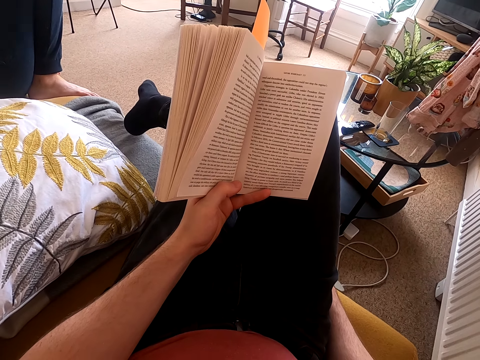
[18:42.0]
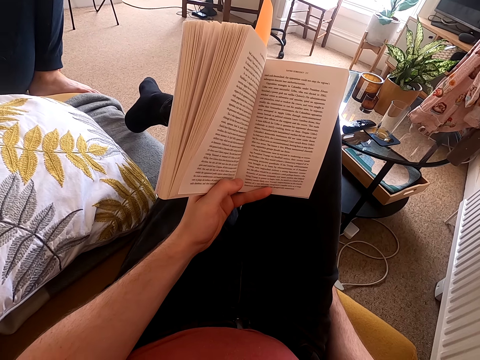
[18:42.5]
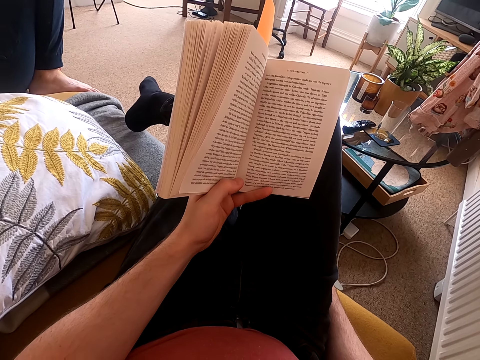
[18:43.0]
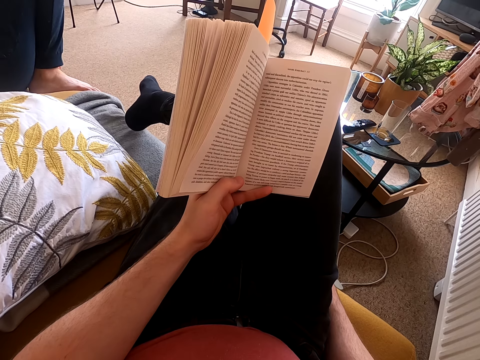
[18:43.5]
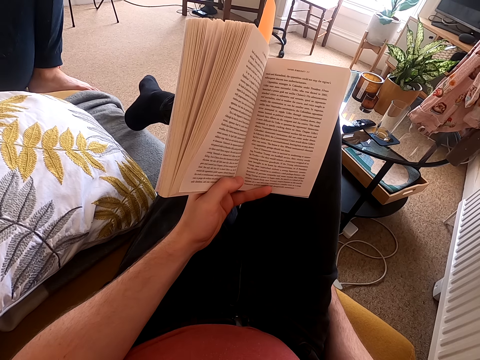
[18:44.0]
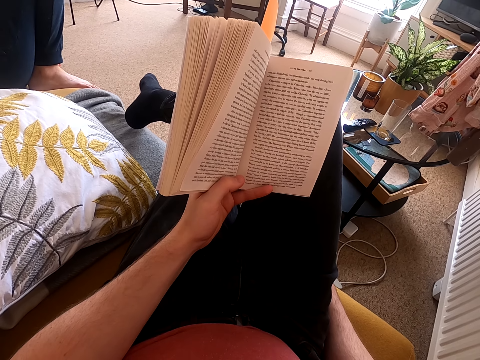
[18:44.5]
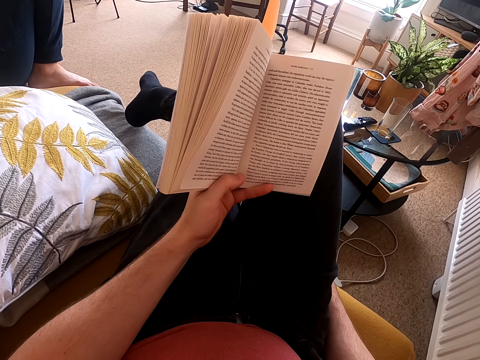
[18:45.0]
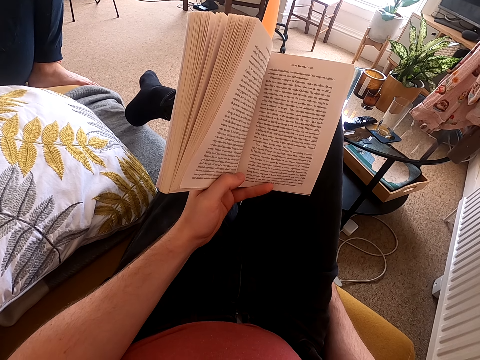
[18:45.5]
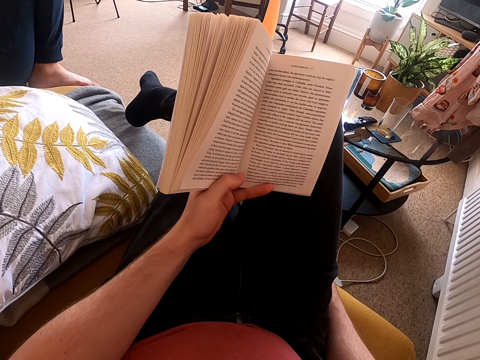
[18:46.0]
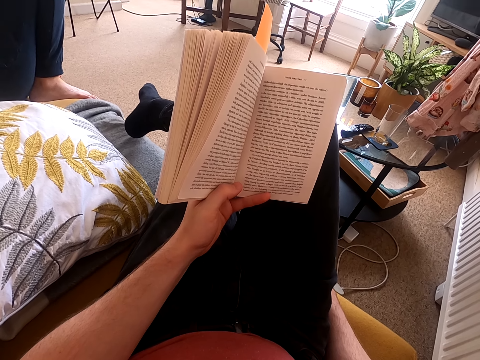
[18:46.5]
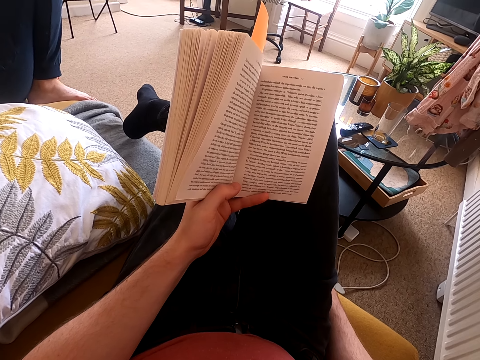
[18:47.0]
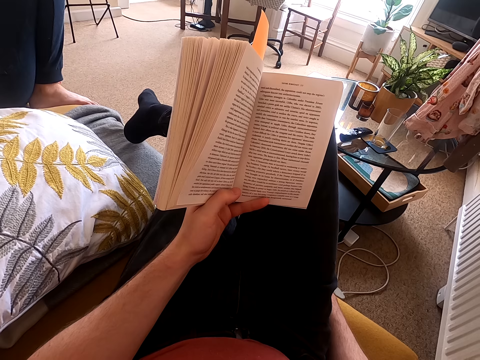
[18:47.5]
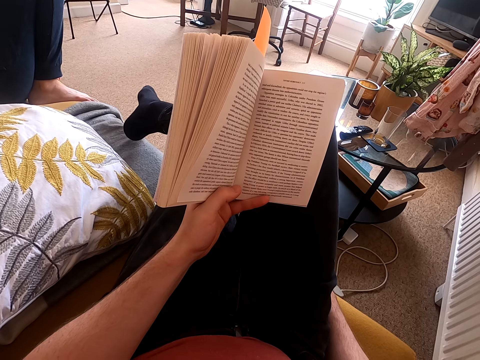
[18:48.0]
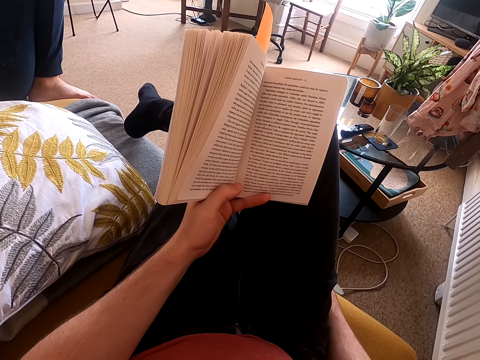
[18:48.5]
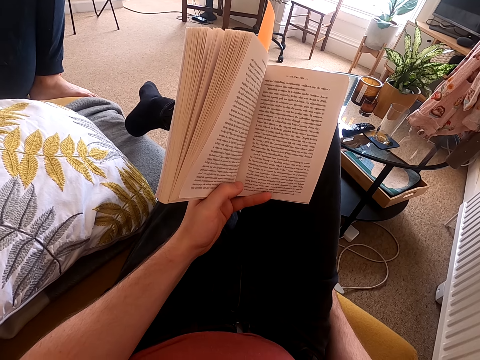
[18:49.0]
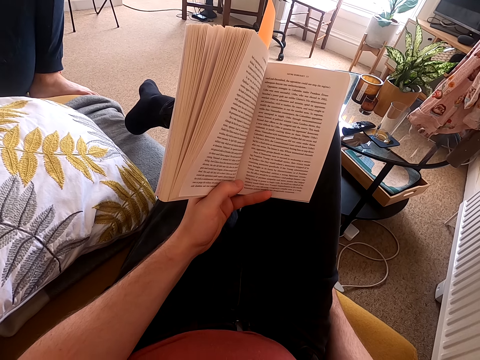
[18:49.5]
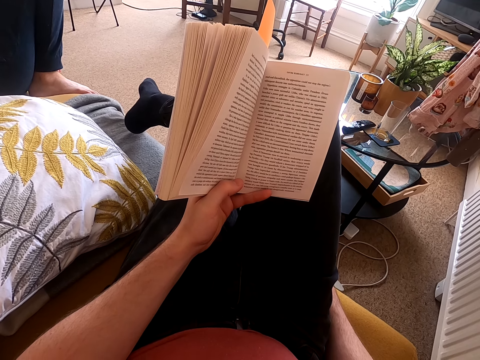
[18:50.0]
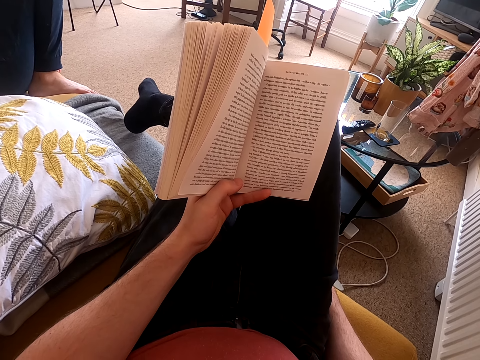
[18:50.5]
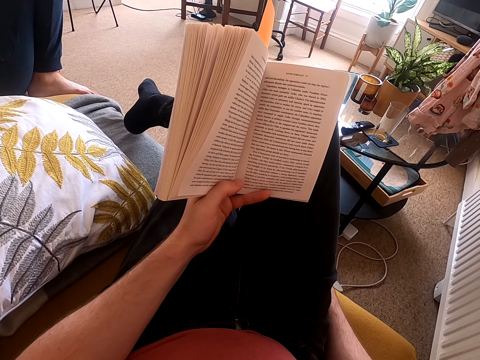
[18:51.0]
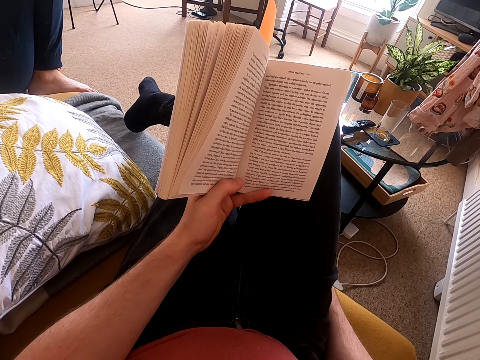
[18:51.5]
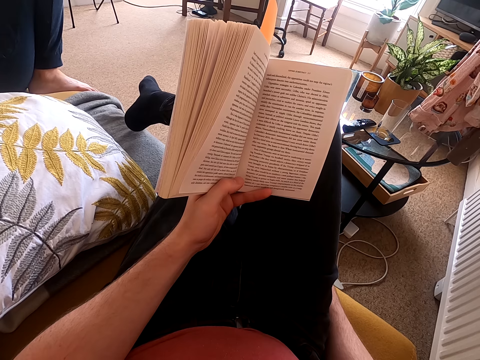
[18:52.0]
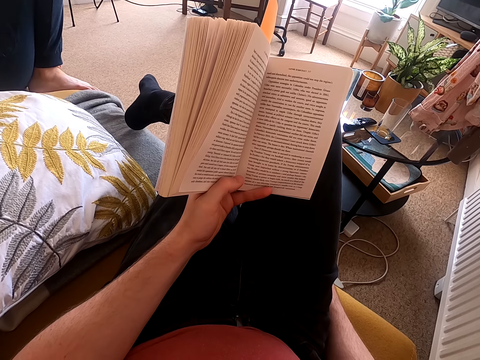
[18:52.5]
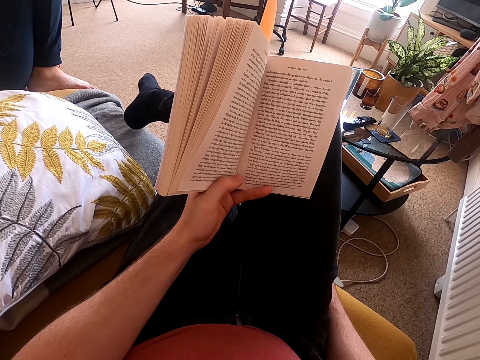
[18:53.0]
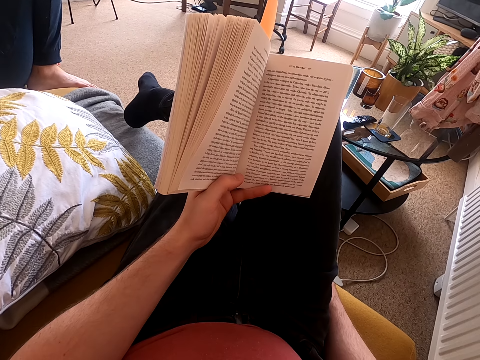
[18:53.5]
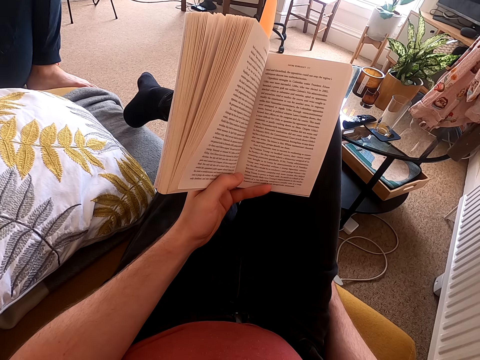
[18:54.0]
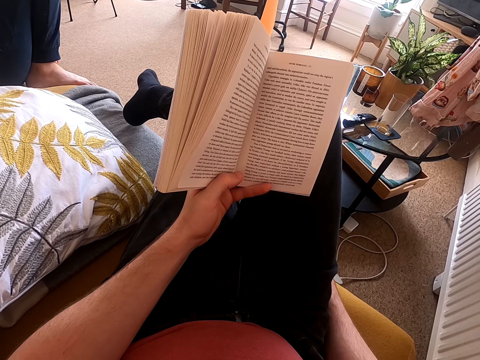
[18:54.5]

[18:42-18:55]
The camera wearer holds the book with his left hand. He reads the book.

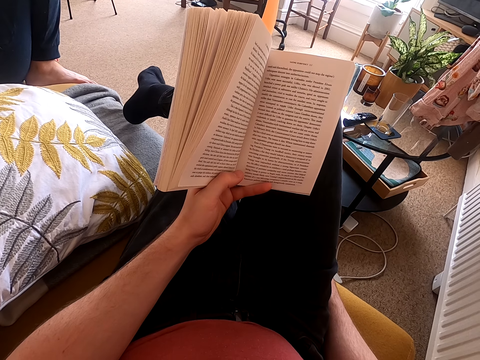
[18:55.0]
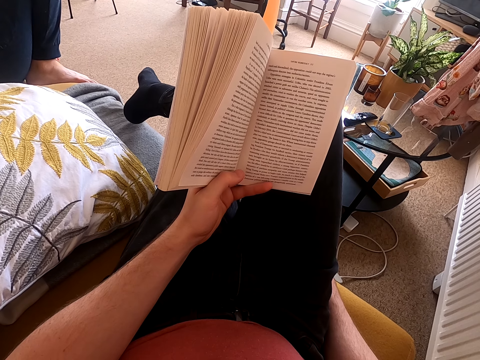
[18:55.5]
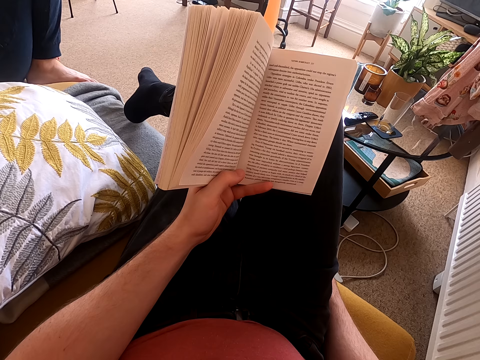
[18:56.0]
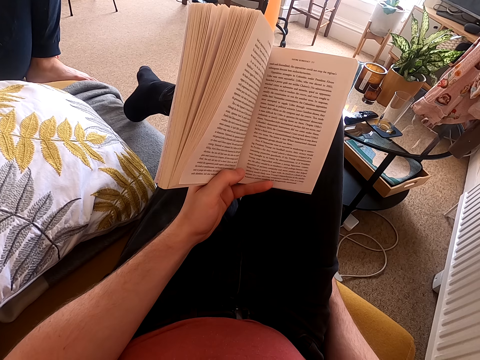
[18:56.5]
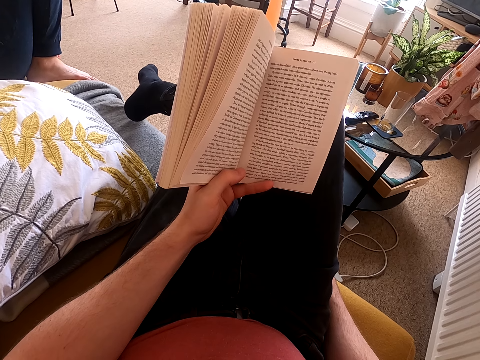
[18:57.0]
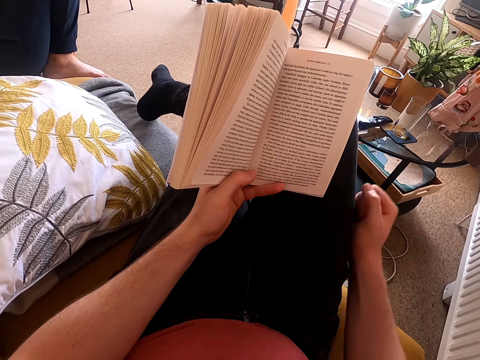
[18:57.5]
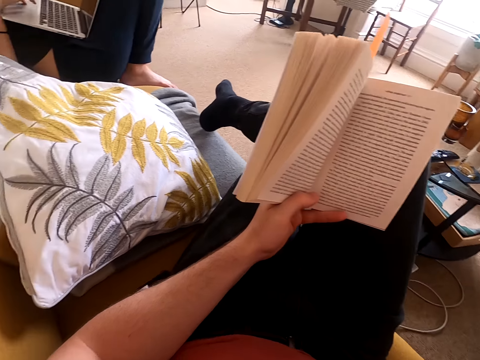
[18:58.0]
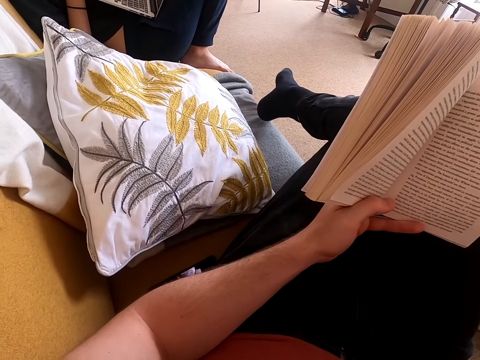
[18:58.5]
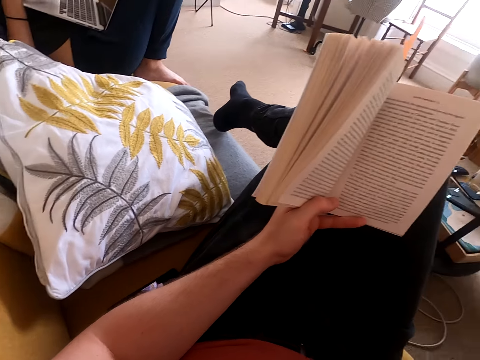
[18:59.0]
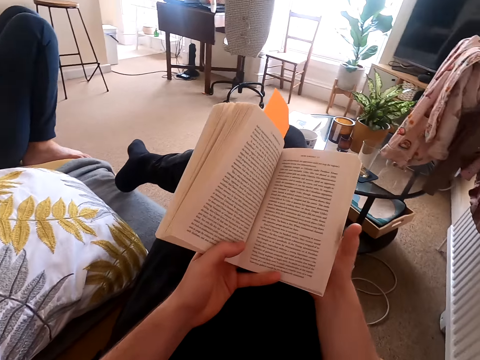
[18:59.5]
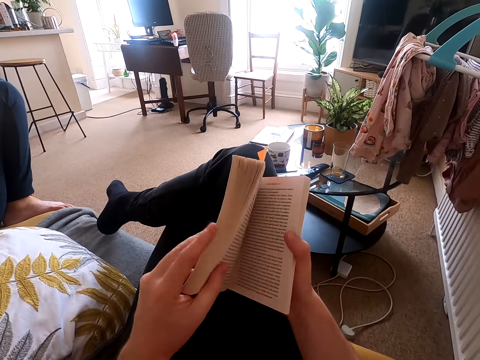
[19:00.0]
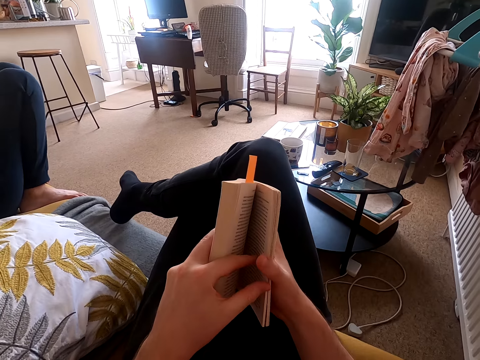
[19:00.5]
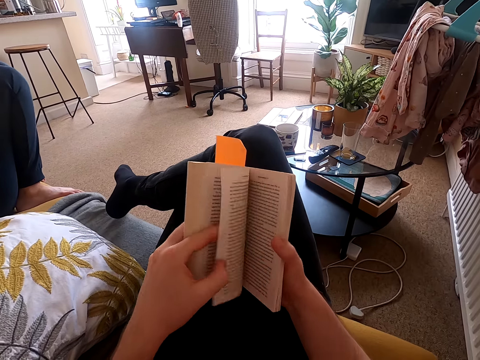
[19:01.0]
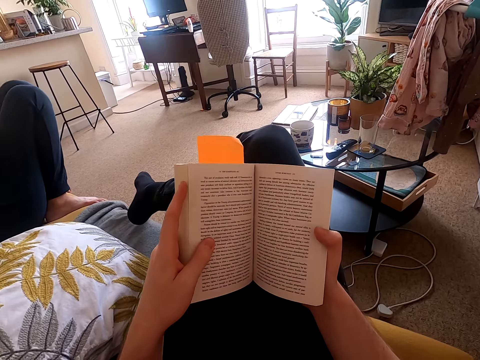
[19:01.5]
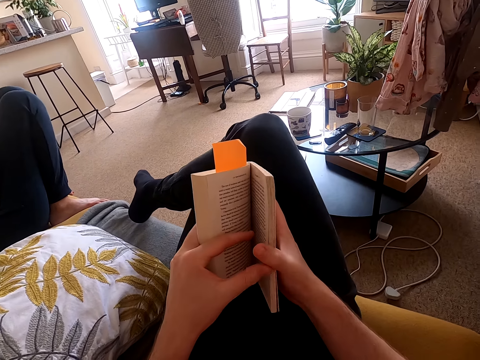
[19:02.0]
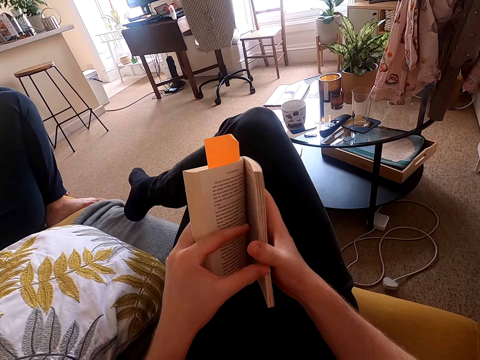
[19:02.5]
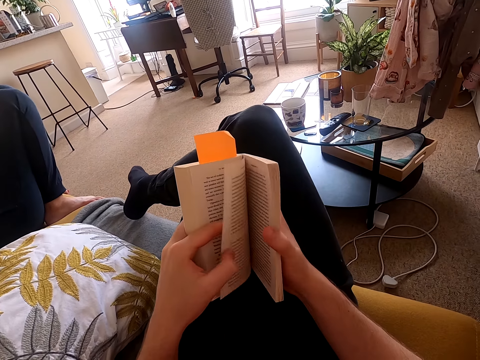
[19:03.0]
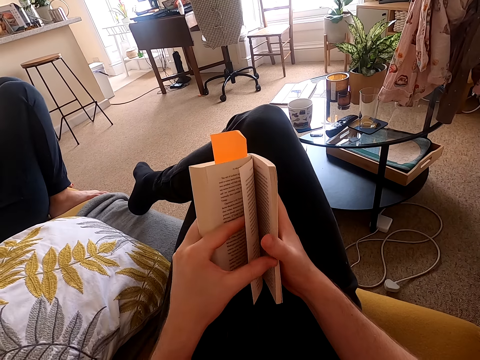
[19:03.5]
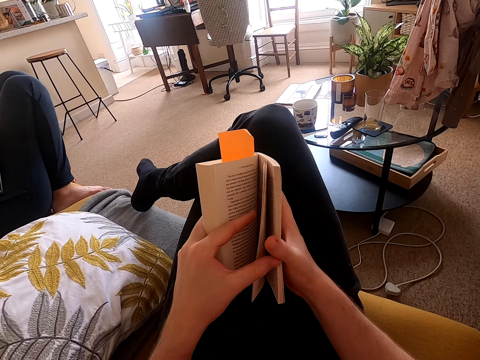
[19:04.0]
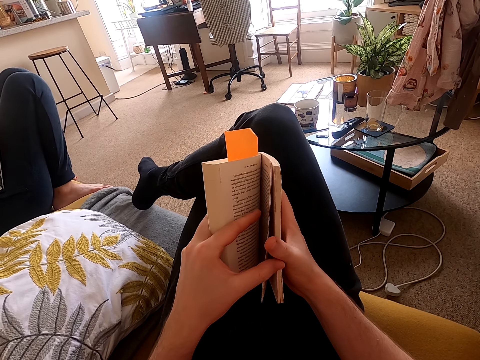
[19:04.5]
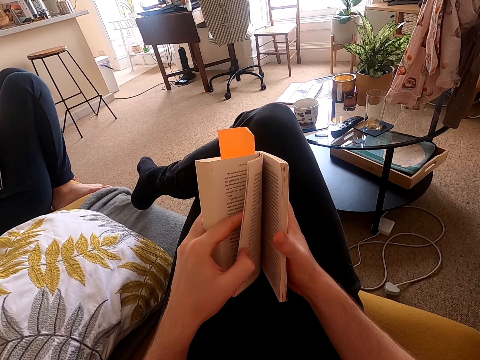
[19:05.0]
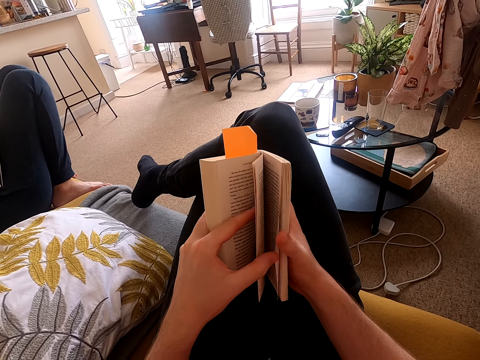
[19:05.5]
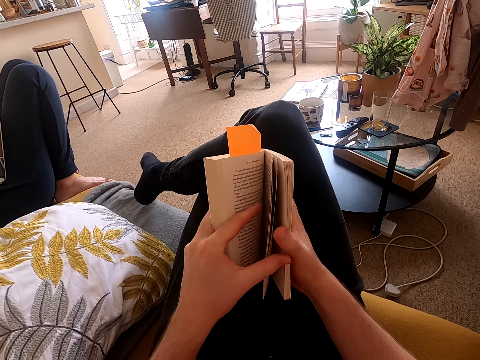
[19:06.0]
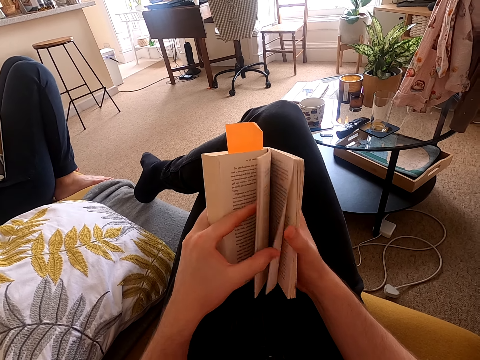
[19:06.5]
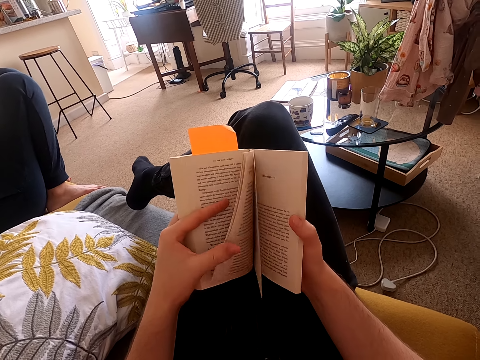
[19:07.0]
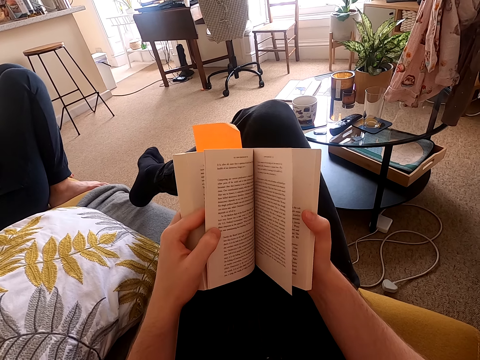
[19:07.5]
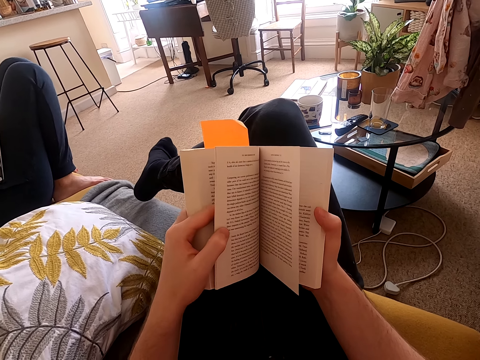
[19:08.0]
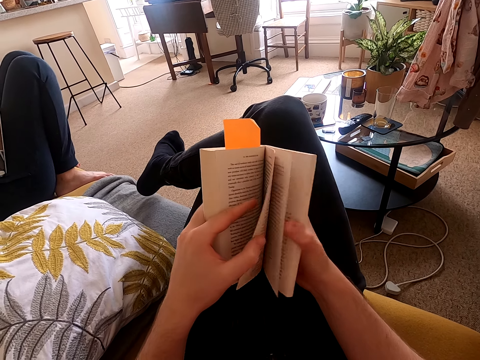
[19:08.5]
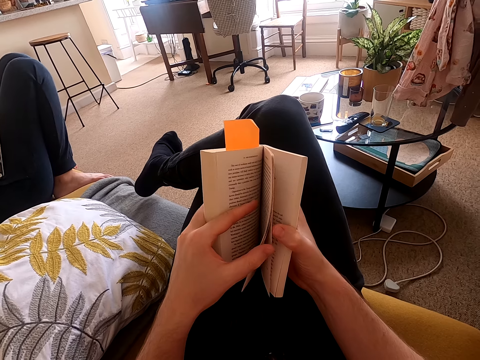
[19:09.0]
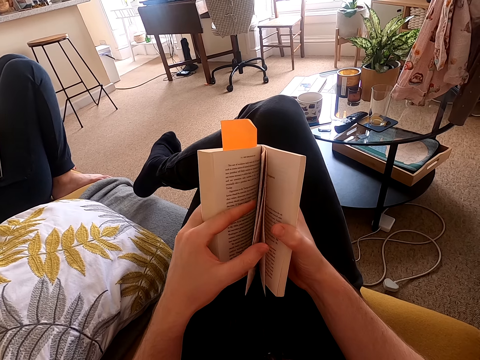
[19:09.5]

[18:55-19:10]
The camera wearer lifts up his right hand. He holds his chin. A lady operates a laptop. The camera wearer holds the book with both hands. He turns pages on the book. He flips a page repeatedly. He moves his feet.
